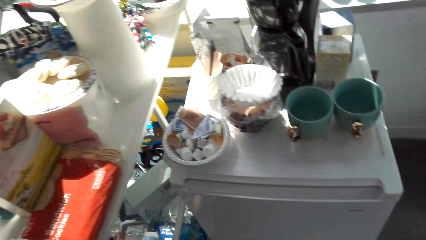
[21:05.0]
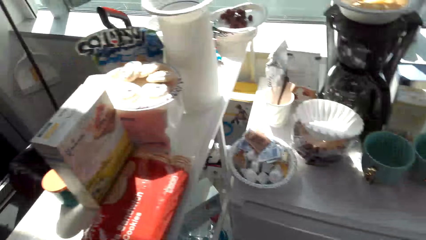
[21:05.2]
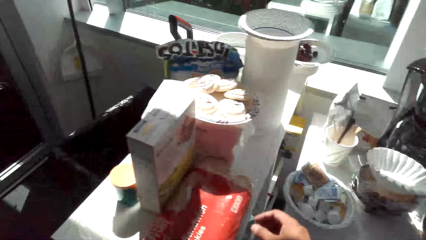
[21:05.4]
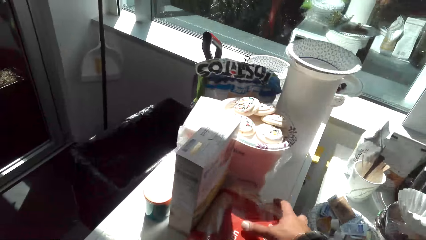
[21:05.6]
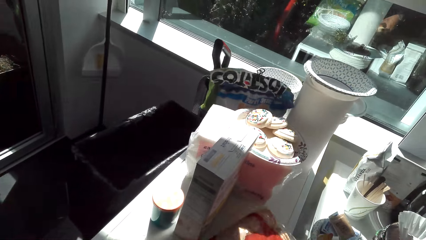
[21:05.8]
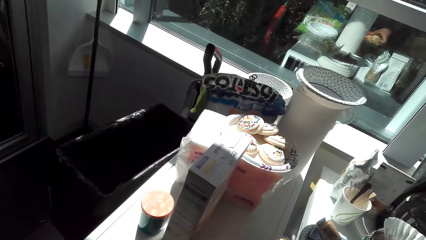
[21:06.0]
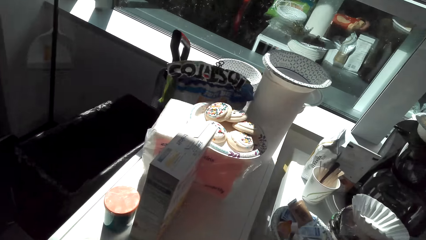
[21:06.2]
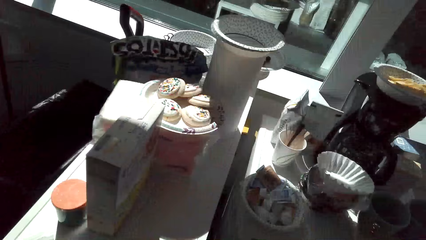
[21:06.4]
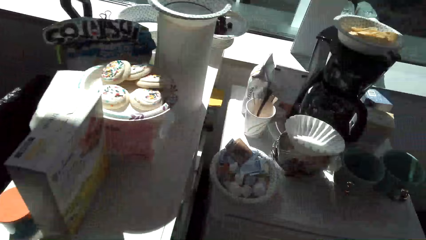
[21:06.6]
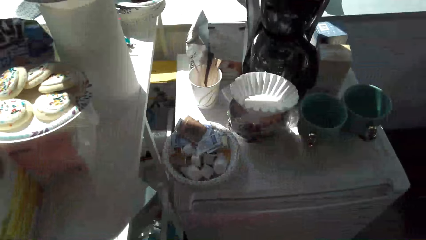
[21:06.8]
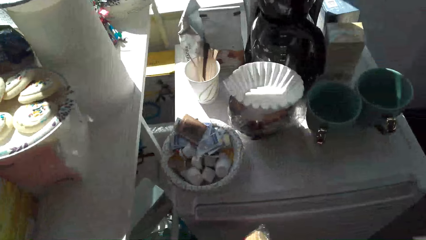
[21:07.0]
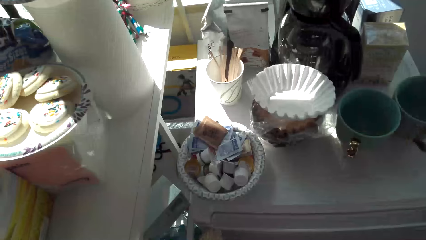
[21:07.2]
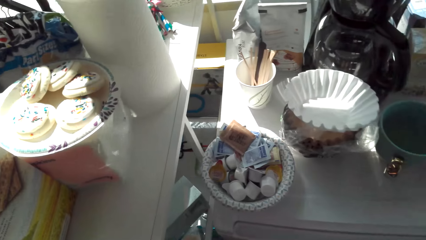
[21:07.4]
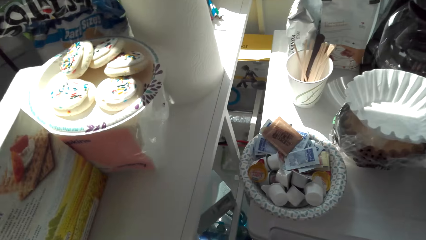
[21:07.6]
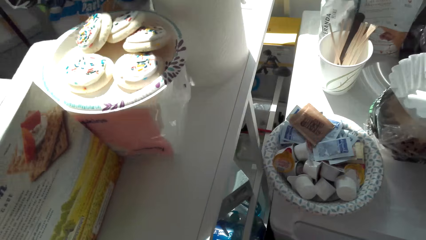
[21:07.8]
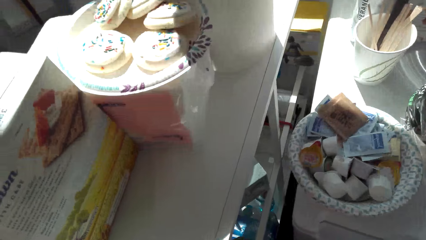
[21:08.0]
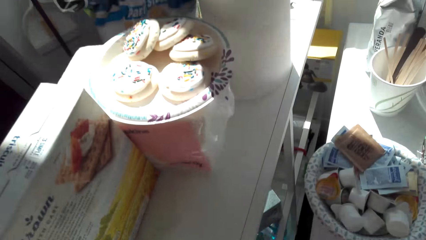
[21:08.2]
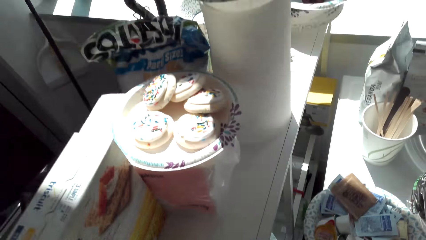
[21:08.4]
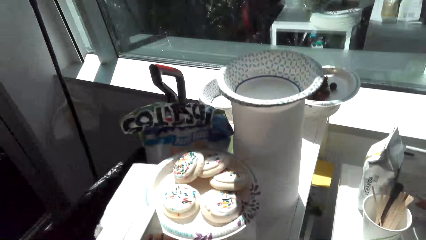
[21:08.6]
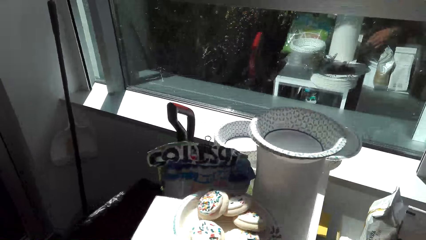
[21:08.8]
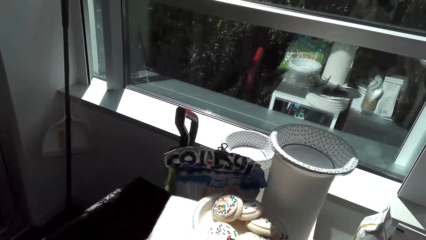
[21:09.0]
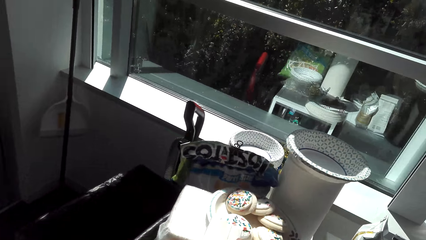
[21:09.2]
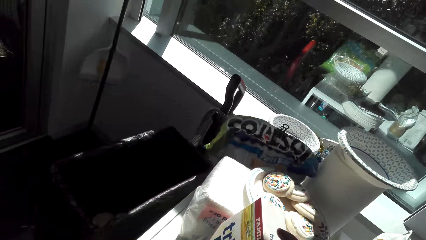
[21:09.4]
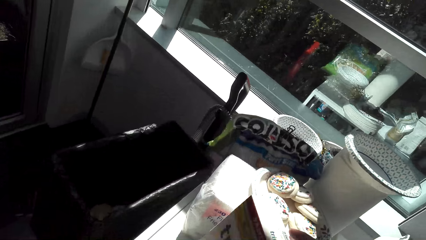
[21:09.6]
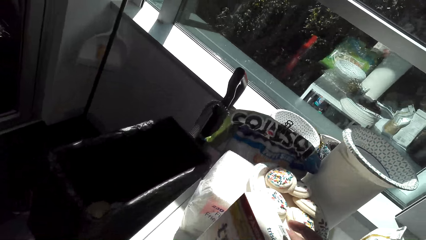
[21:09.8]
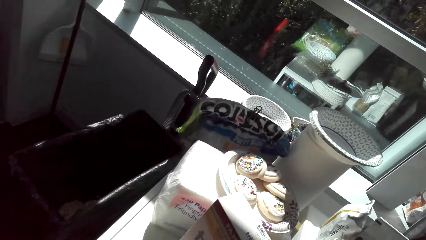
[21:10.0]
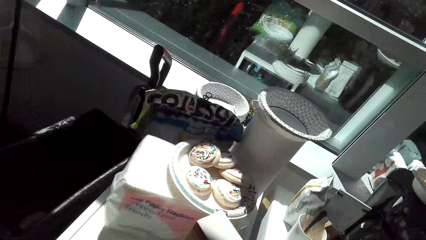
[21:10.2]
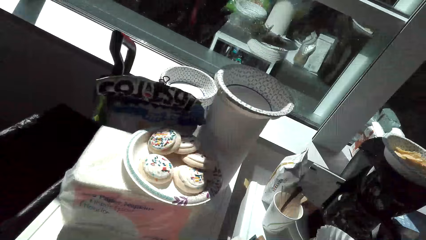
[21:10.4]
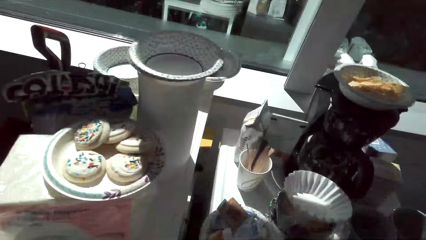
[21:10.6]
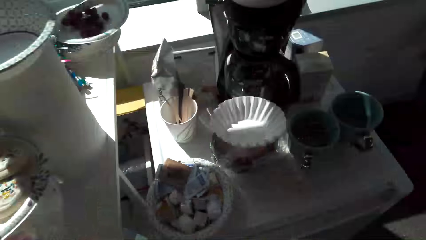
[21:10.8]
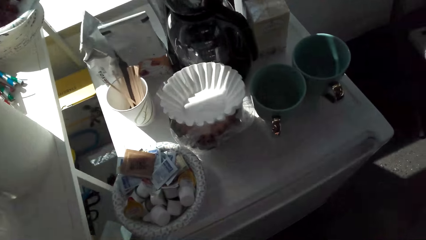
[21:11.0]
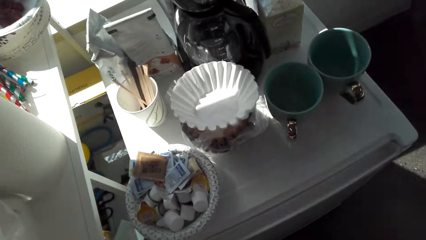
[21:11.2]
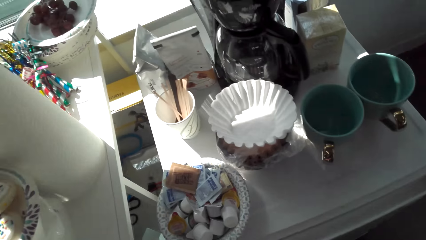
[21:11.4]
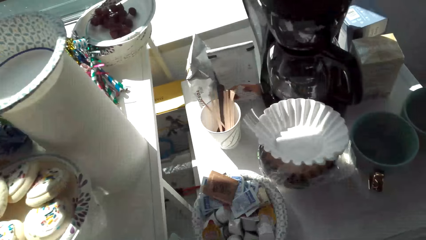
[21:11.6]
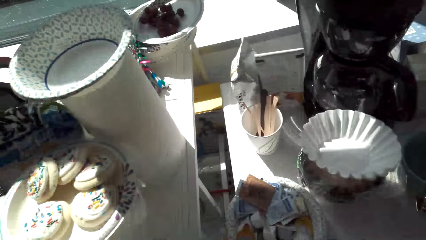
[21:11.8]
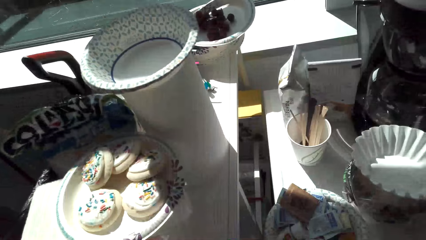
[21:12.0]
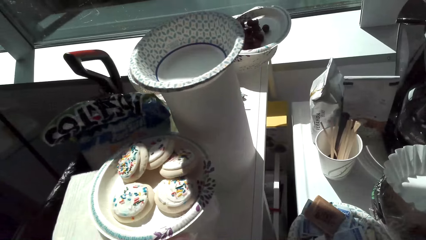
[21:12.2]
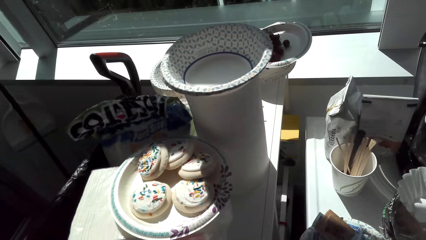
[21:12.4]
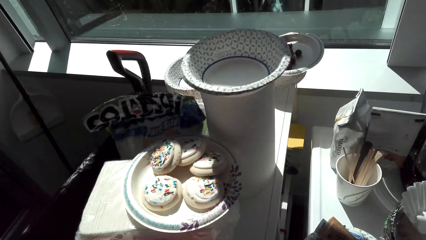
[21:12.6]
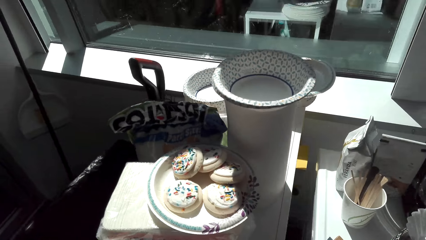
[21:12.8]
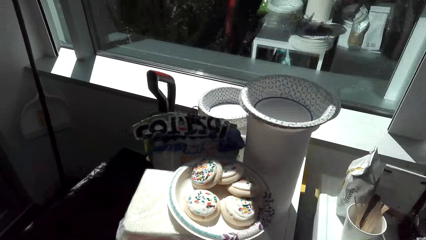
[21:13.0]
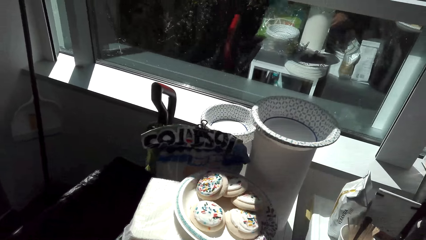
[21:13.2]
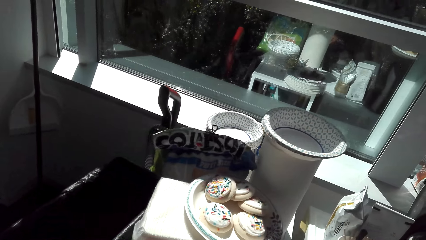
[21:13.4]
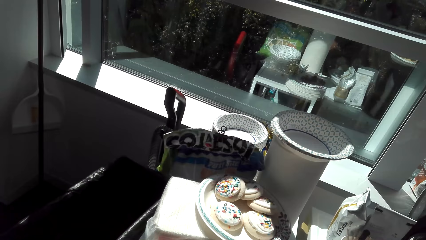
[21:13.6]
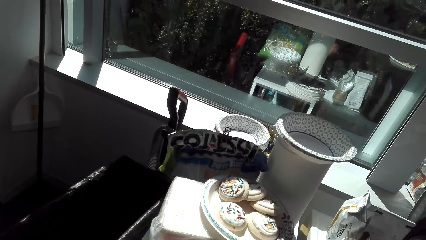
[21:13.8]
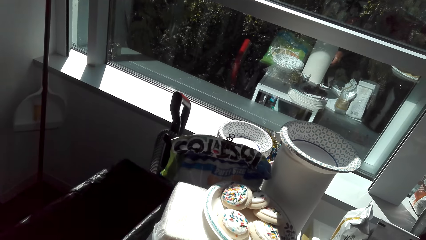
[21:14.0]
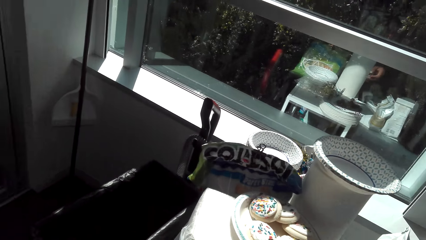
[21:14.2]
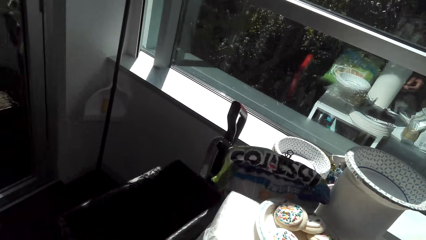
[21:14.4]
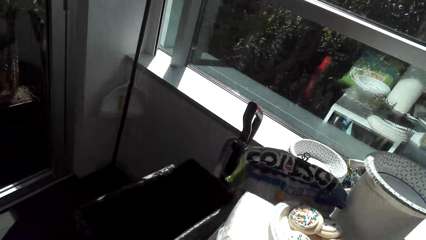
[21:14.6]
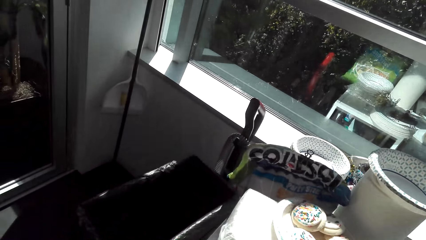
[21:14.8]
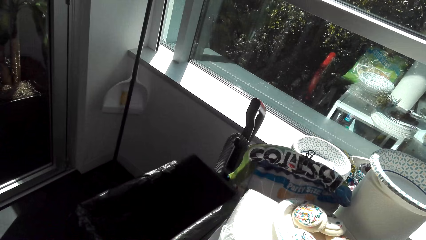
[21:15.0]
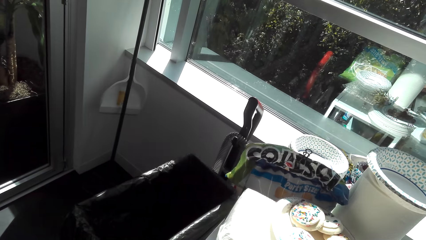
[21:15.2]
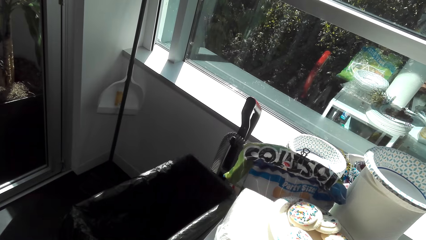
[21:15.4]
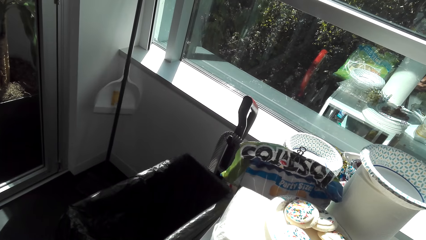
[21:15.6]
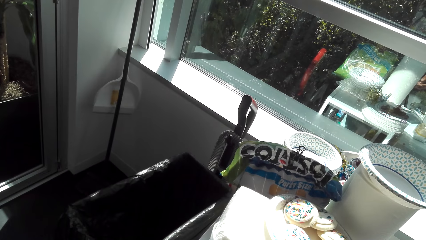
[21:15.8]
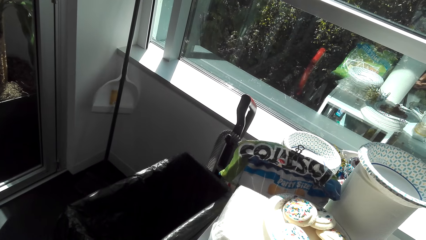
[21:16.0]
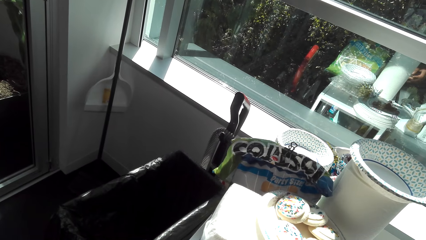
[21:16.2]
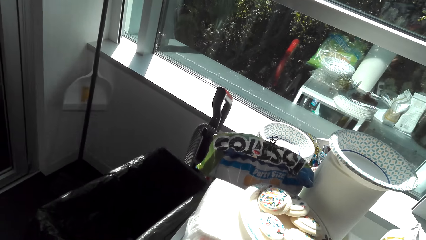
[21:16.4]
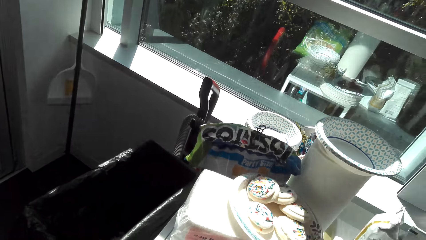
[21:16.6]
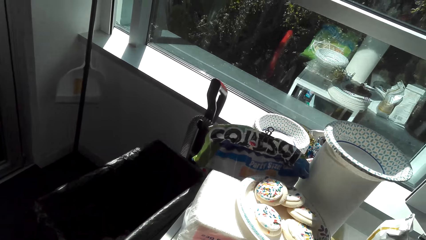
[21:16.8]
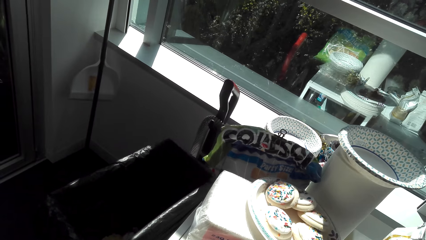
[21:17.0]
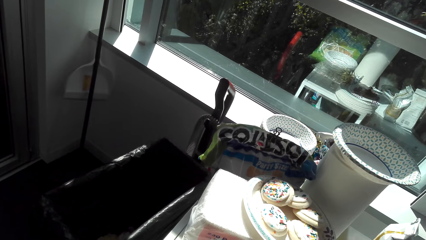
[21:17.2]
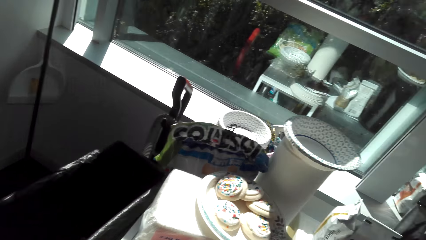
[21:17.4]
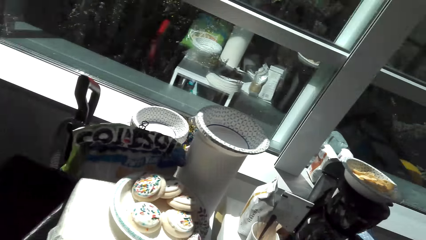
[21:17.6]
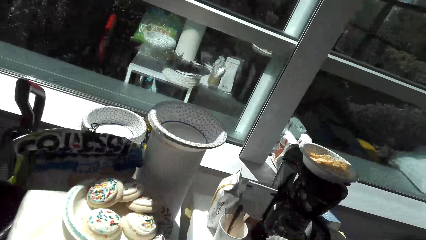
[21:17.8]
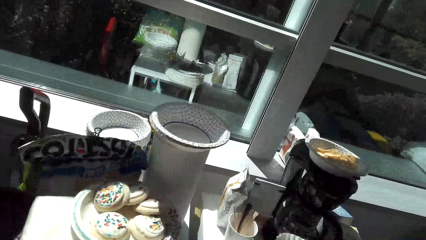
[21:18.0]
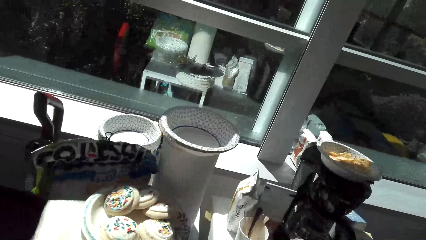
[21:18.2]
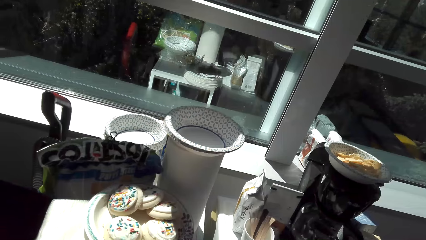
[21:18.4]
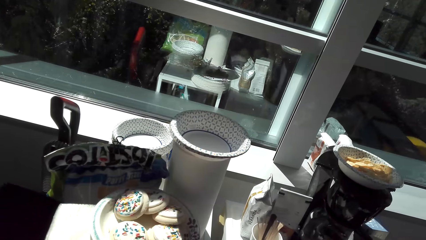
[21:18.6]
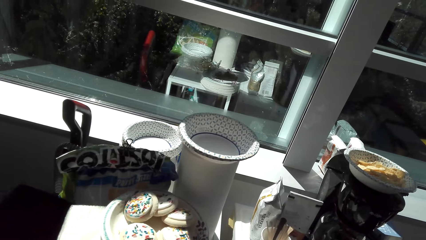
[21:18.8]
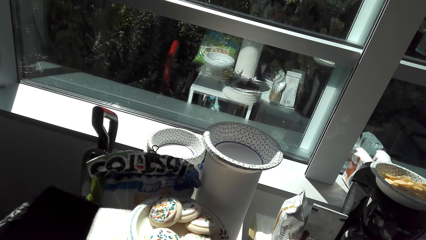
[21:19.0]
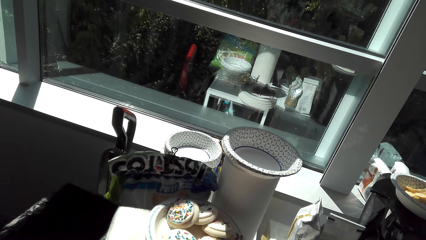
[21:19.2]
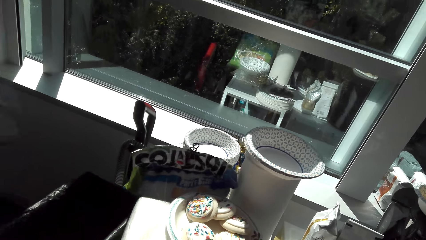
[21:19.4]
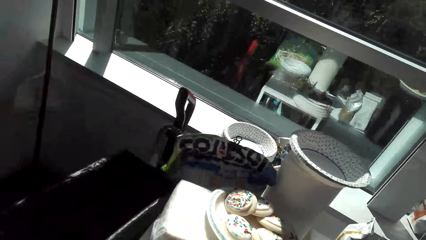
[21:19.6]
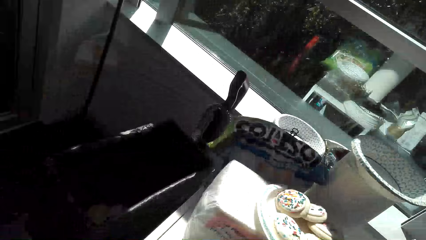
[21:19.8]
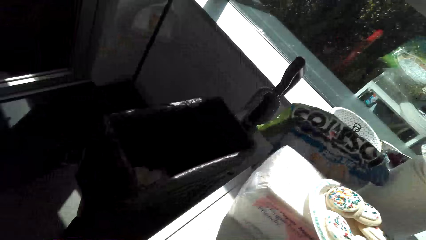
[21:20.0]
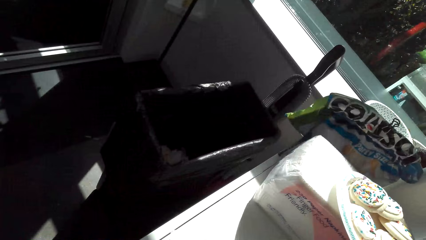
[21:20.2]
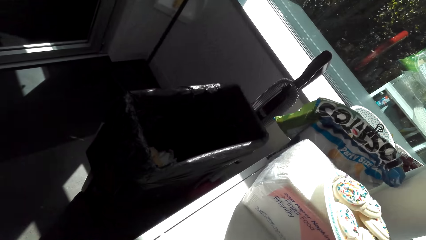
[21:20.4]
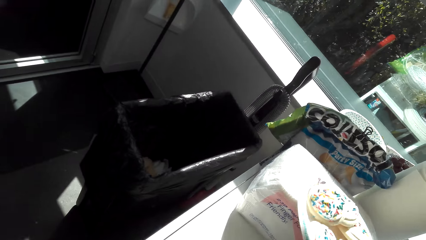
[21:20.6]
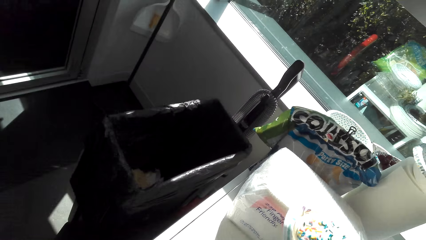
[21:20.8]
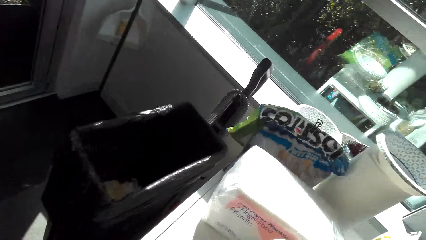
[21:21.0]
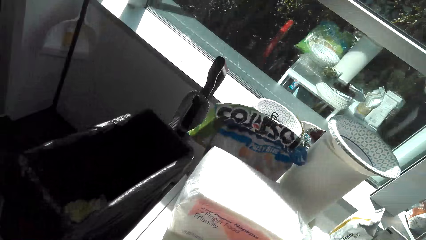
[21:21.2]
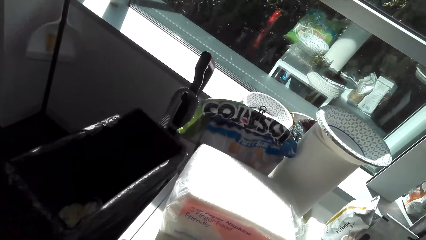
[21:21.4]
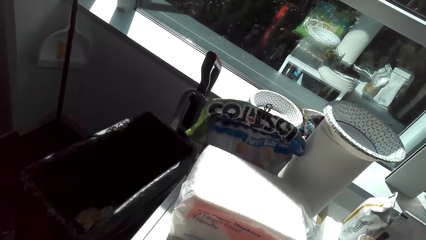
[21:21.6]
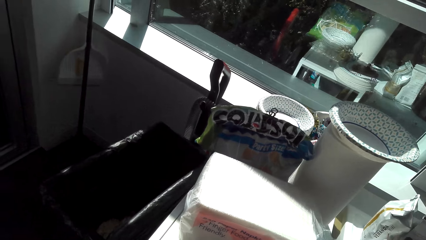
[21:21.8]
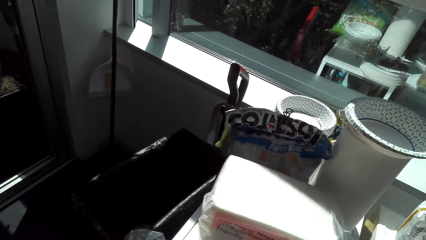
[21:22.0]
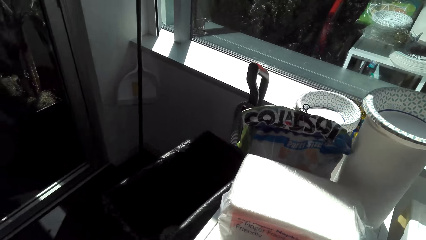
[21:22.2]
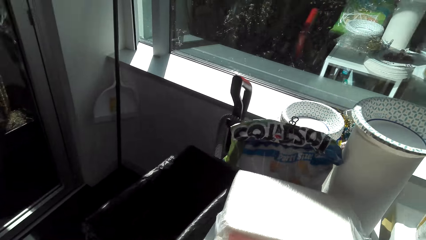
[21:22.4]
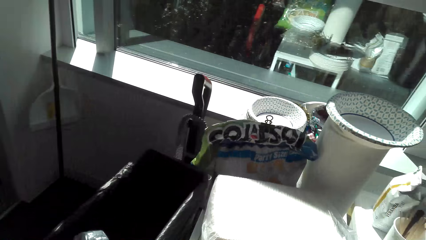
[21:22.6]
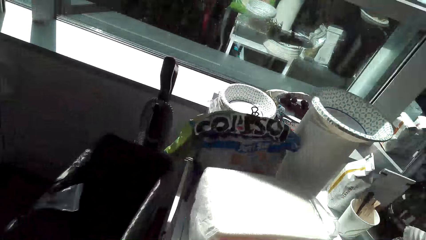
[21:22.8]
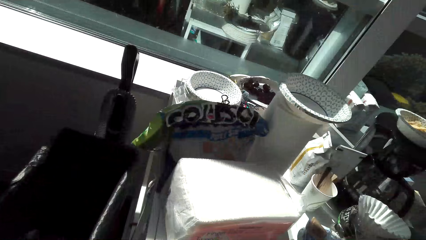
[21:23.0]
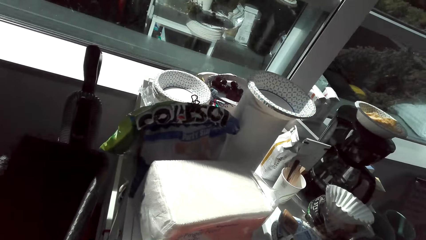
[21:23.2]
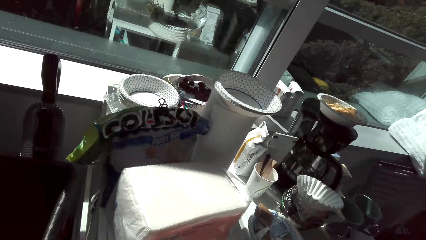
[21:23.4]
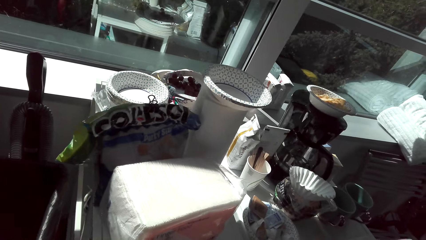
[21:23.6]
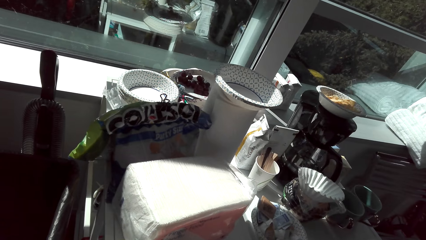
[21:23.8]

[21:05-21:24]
The camera wearer looks at the packet. They touch the packet. They pick up a piece of paper. They look around. They look at the cake. They touch the box. They look at the dust bin. They look at the cakes. They pick up the cakes. They look around.
